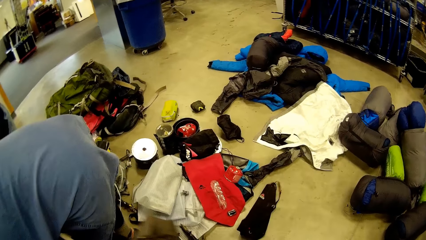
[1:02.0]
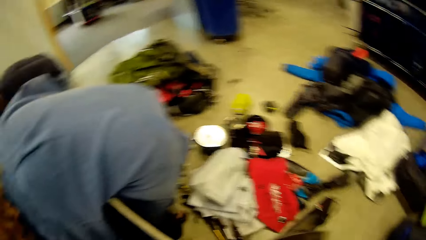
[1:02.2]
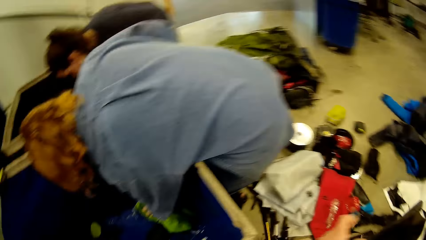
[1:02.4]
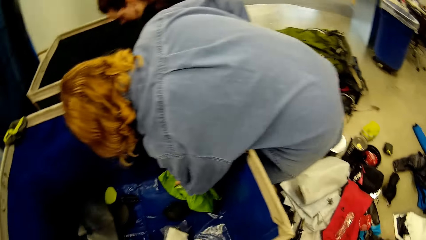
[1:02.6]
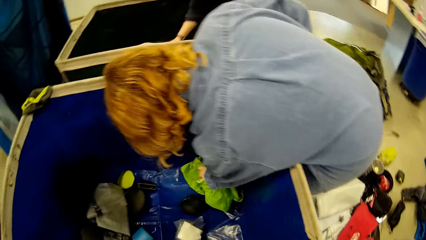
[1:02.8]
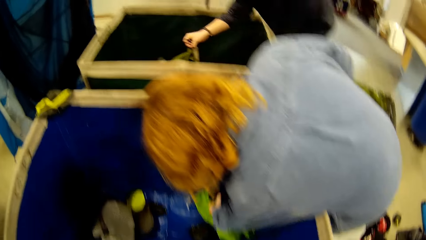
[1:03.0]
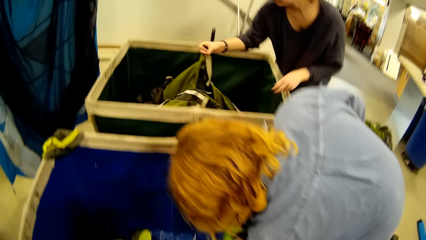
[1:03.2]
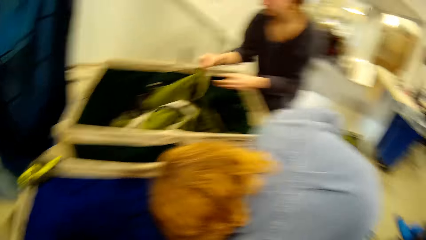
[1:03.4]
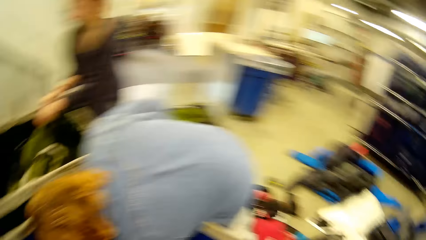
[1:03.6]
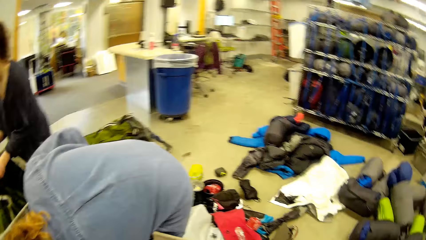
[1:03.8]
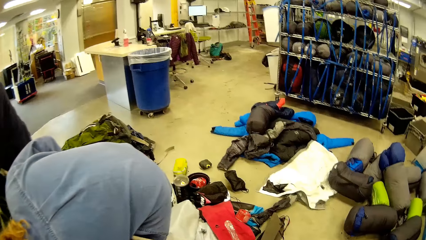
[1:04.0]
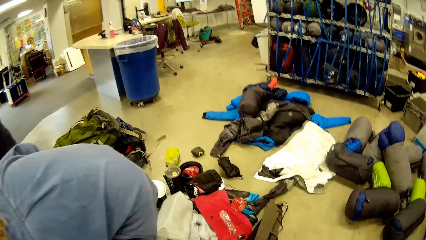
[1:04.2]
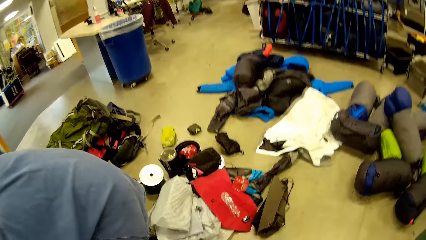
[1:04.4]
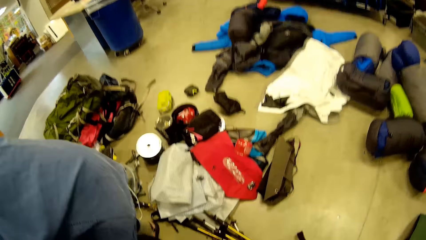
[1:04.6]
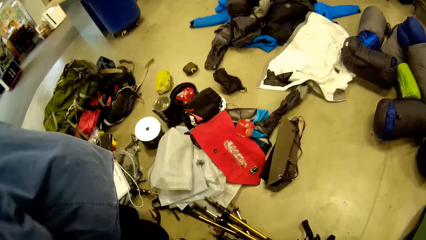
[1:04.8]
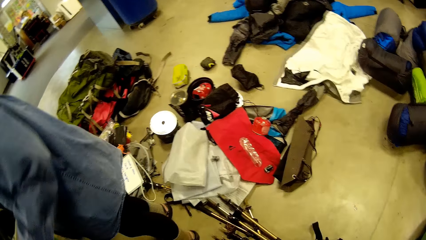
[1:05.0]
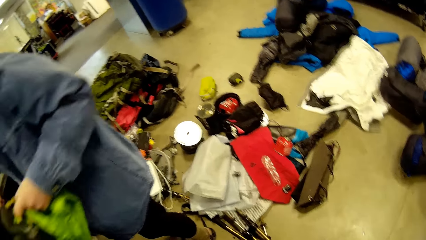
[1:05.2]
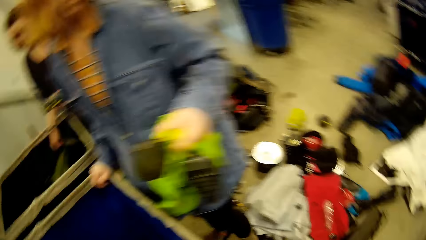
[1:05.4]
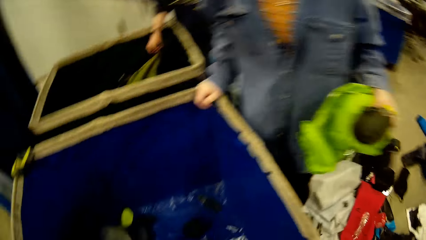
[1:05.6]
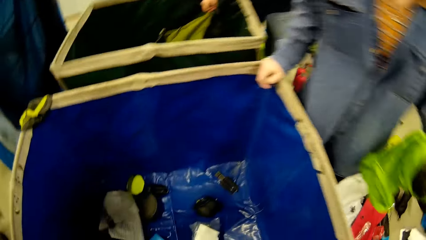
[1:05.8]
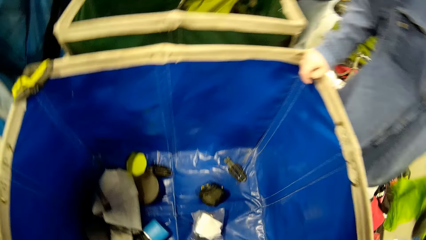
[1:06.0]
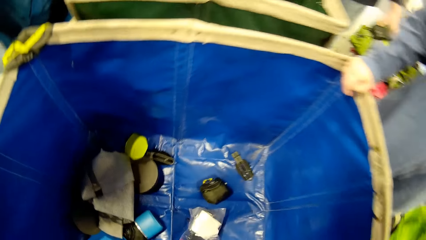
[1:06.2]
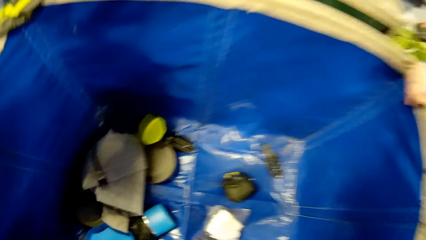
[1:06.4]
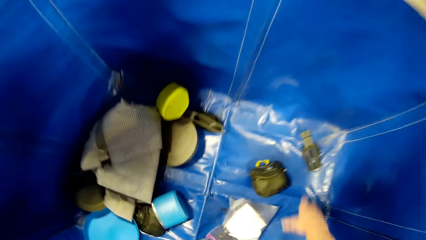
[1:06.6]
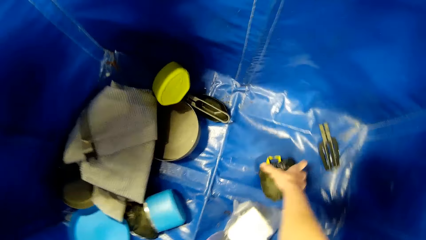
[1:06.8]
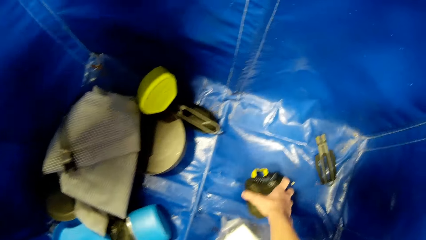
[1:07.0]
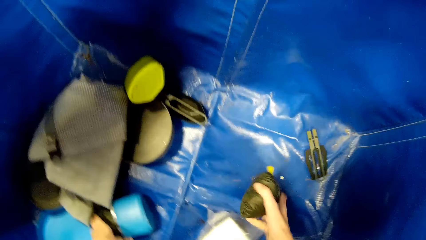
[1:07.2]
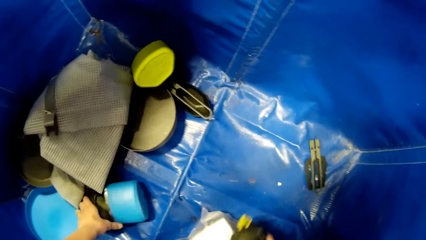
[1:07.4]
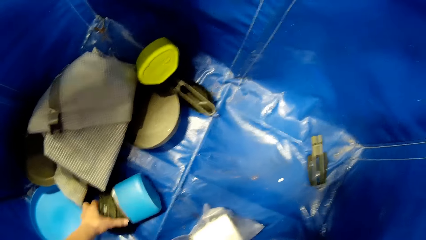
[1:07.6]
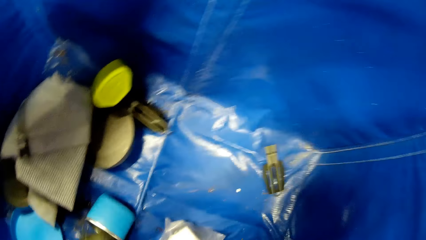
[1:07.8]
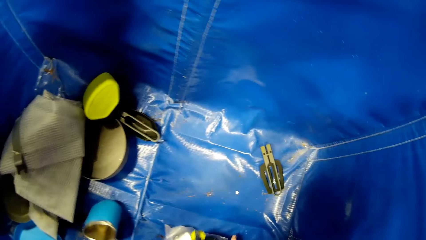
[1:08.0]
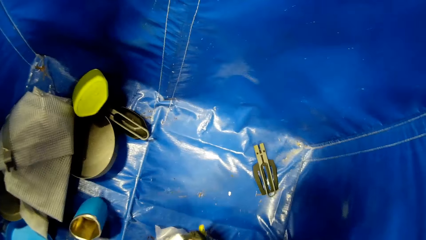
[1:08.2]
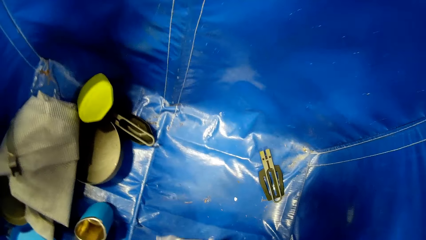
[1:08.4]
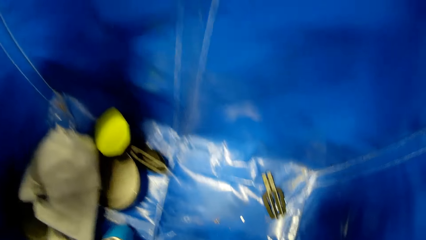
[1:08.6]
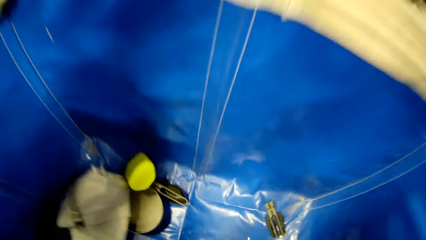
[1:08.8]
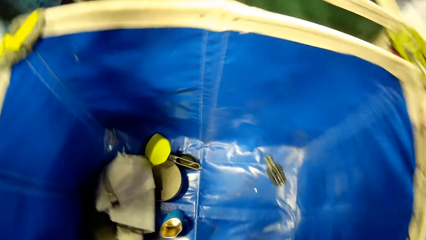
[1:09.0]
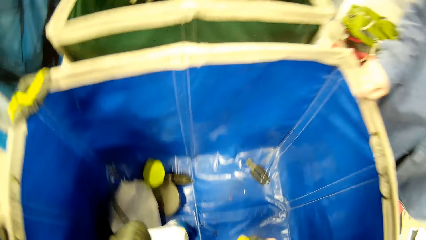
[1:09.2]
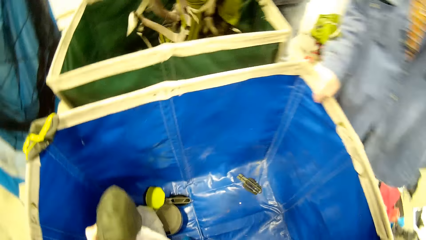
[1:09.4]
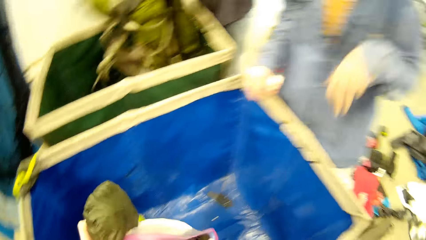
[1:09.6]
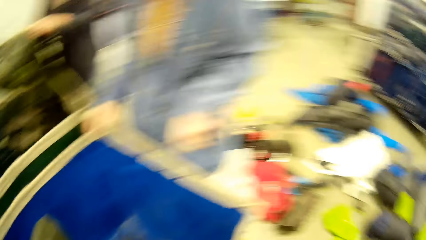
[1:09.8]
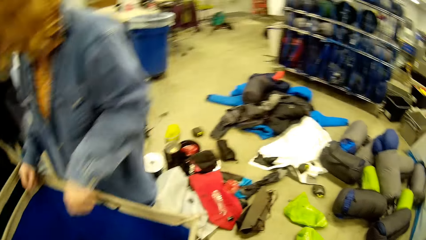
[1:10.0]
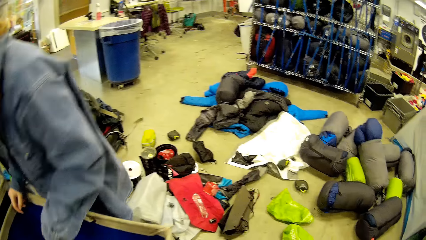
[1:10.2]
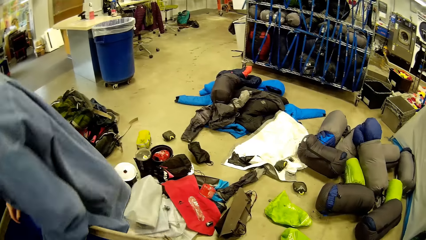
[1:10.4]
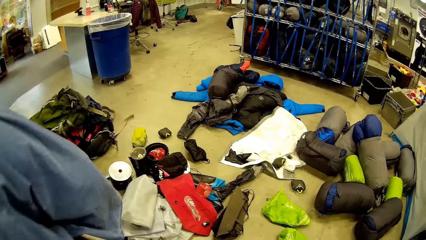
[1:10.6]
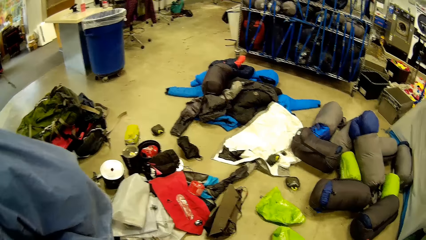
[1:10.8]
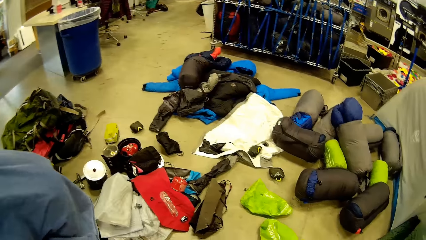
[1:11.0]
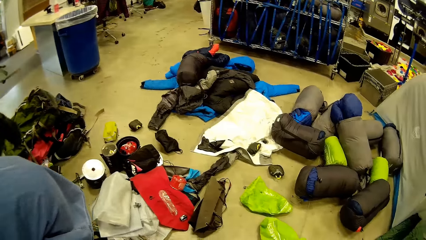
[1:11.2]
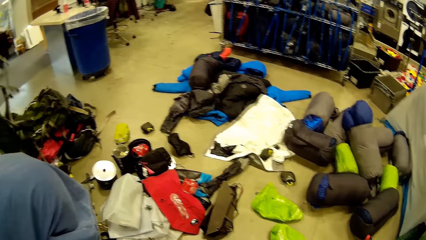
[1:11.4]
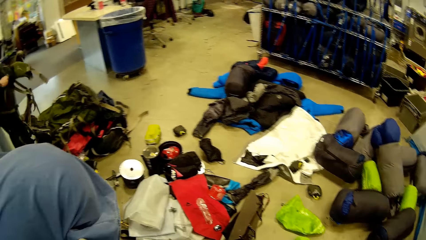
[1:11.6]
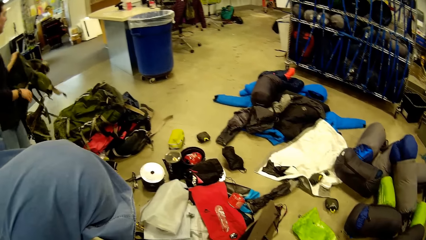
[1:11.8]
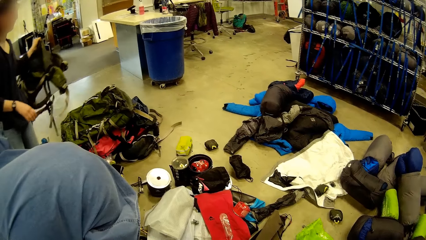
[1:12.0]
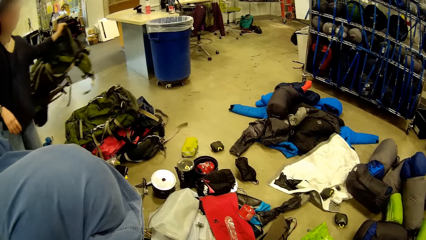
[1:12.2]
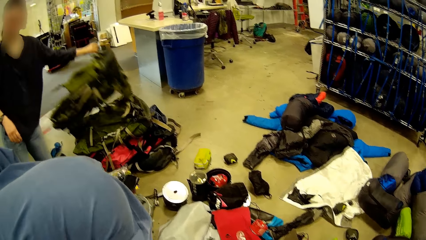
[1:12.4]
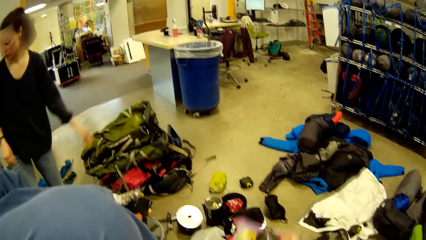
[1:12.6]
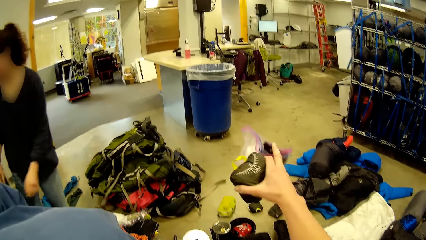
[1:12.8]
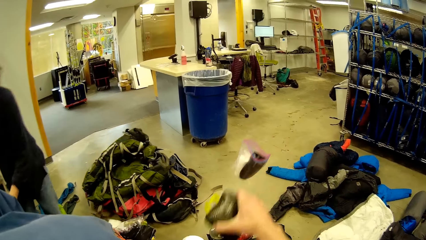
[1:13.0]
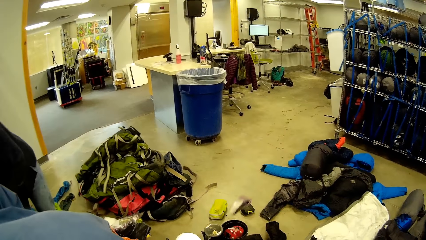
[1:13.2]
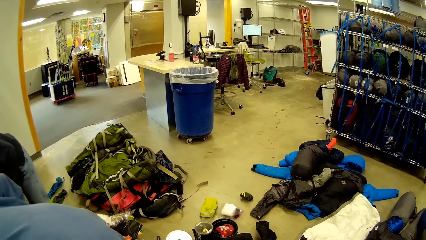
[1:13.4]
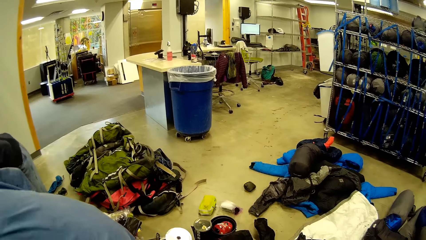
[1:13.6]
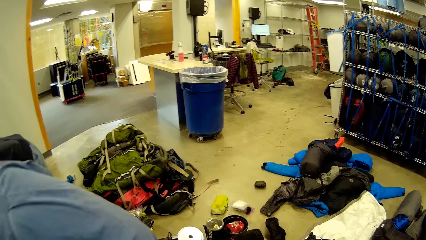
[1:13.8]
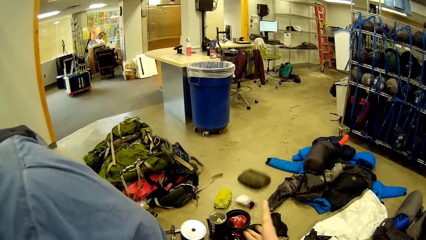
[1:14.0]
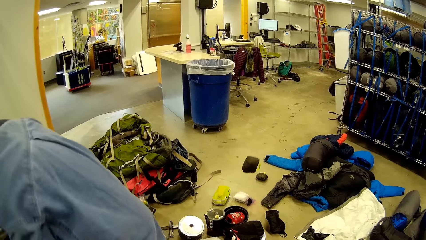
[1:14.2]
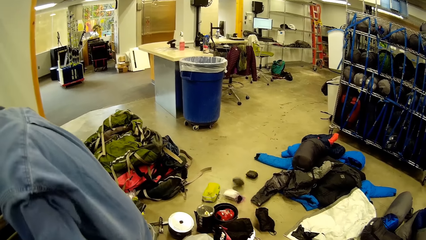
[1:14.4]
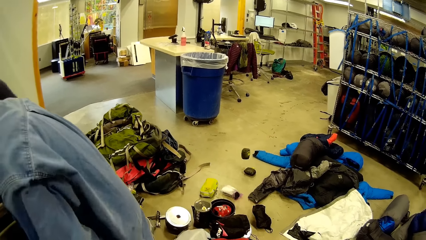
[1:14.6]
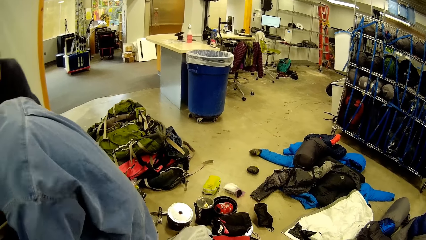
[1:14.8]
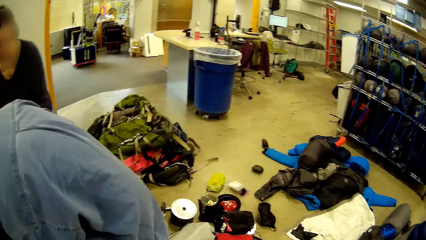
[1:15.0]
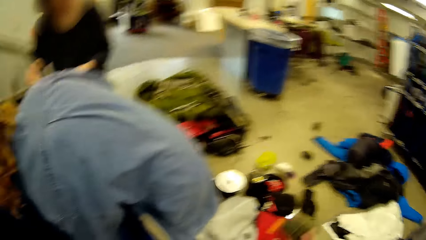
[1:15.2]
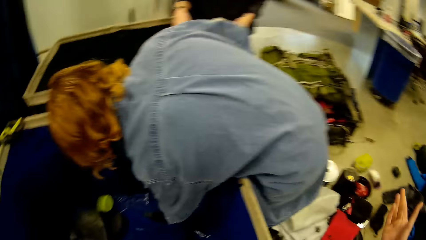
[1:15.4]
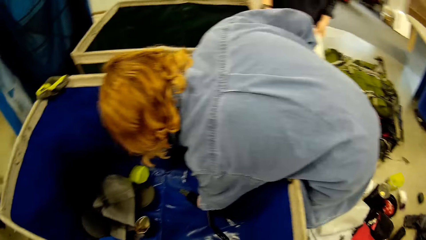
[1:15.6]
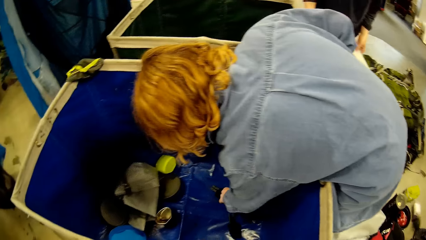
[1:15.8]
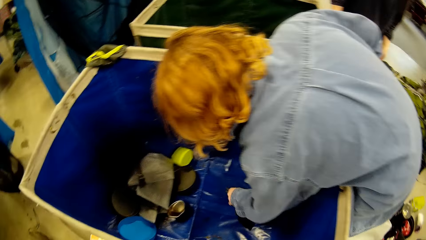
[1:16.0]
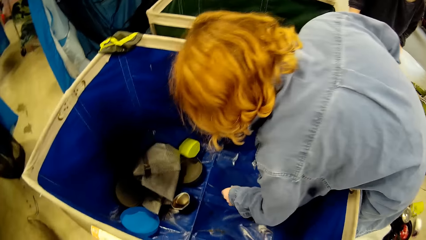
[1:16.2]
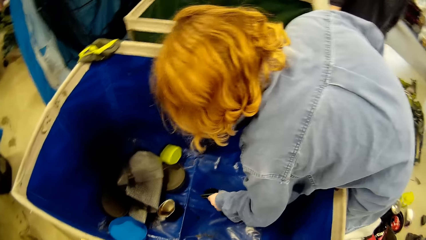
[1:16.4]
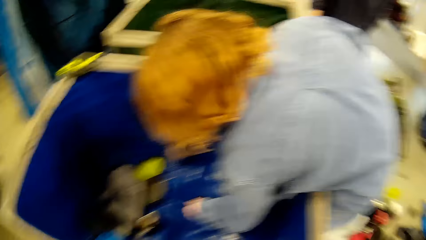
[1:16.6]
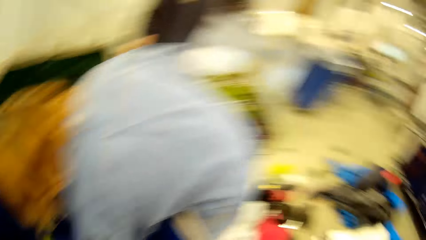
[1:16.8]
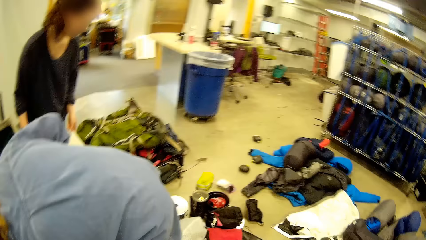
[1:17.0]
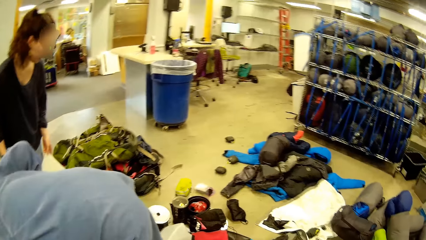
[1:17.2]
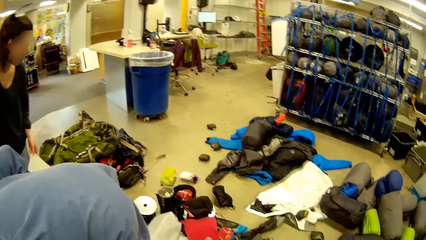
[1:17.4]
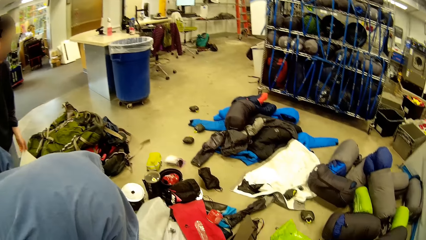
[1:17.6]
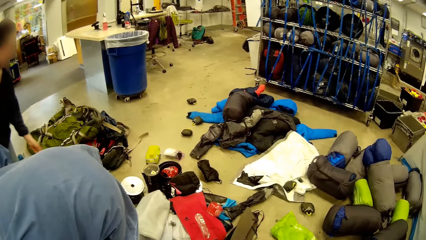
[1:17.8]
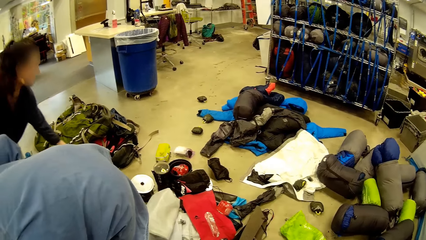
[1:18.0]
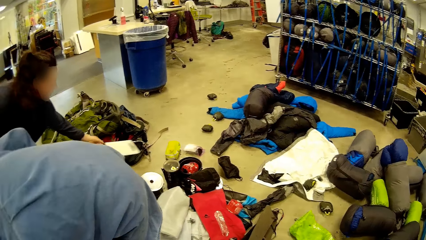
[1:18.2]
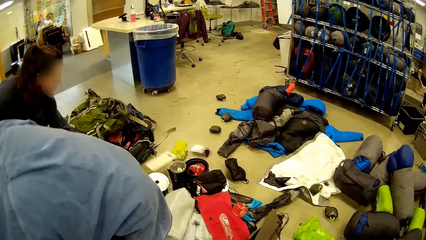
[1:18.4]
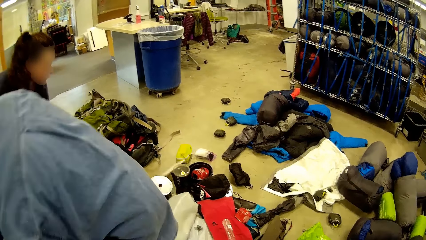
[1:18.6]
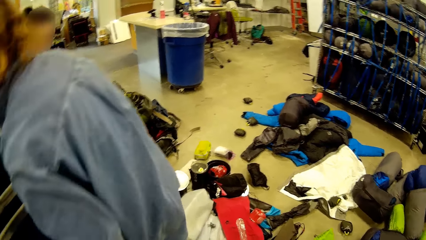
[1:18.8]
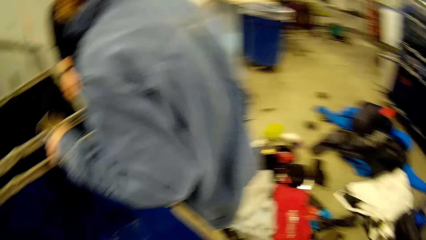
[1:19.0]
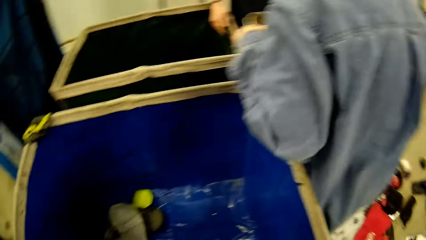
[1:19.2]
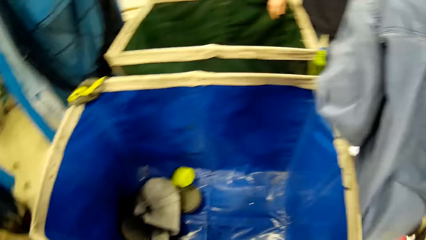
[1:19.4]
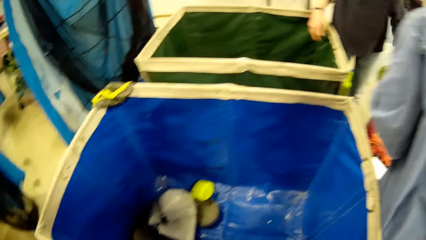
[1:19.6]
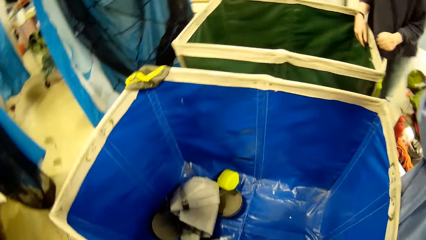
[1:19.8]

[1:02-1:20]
A person lifts the bag. The camera wearer throws the brown bag on the floor. A woman picks a green bag from the box. The camera wearer looks at the sorted bags and clothes on the floor. Another person puts the bag aside. The camera wearer picks a small purse from the box. The second person moves to the bucket. The first person drops the bag down. The camera wearer throws the purses in her hands on the floor. The first person stands close to the bucket. The second person touches something in the bucket. The camera wearer looks sideways. The first person drops the envelope on the ground.
